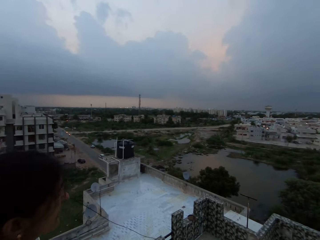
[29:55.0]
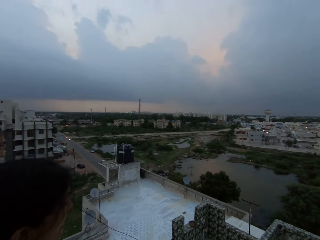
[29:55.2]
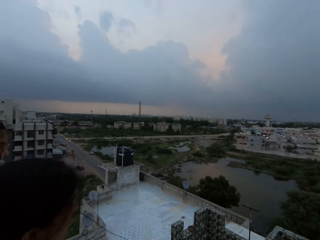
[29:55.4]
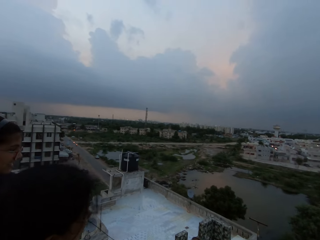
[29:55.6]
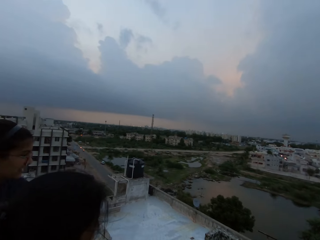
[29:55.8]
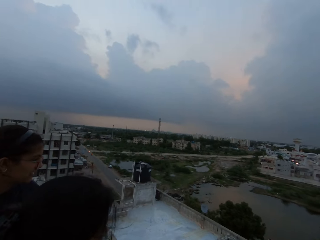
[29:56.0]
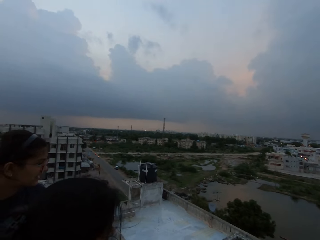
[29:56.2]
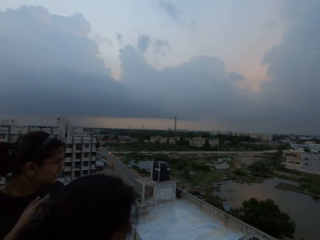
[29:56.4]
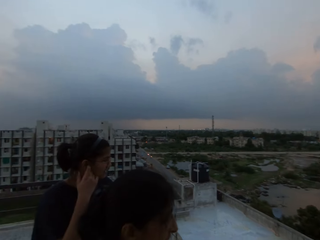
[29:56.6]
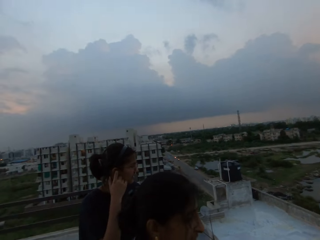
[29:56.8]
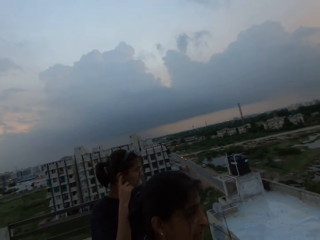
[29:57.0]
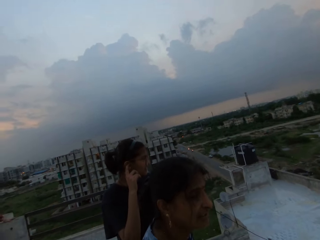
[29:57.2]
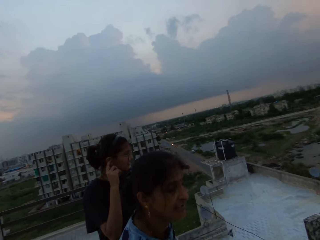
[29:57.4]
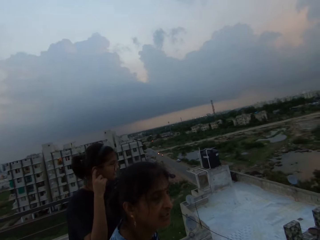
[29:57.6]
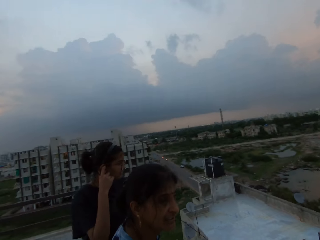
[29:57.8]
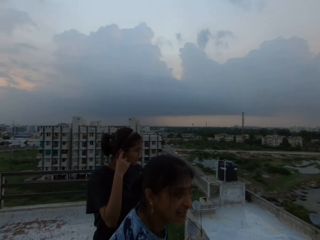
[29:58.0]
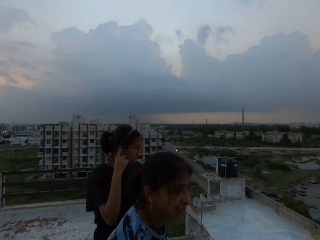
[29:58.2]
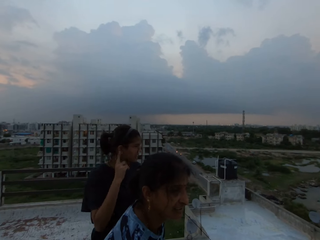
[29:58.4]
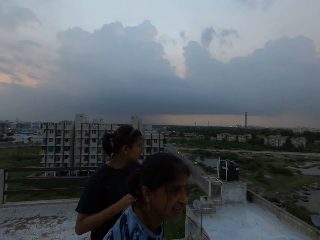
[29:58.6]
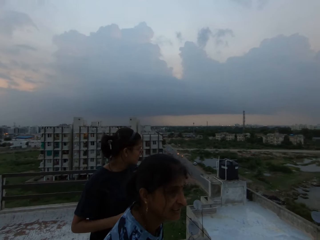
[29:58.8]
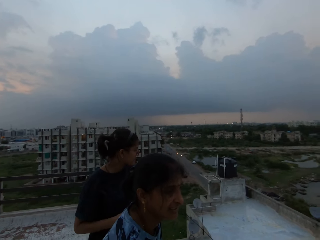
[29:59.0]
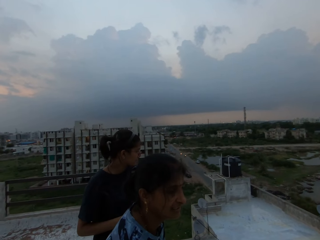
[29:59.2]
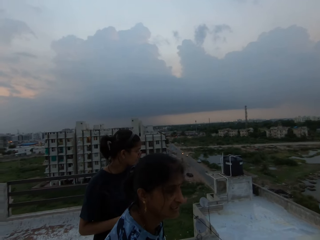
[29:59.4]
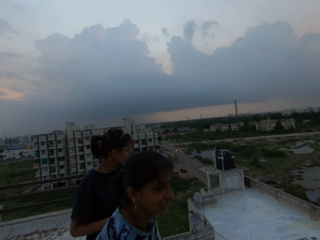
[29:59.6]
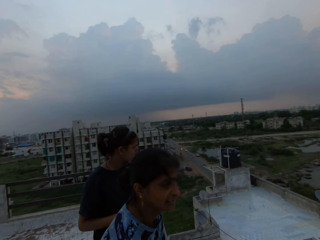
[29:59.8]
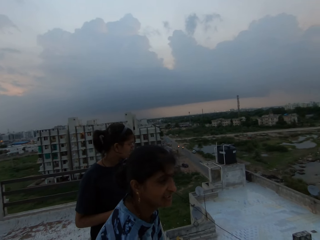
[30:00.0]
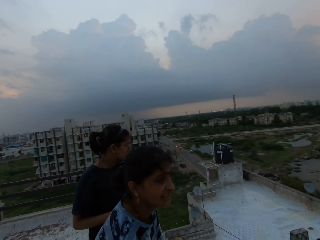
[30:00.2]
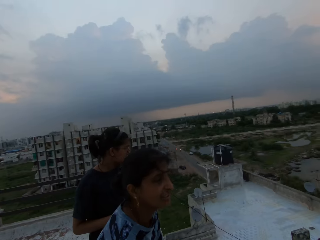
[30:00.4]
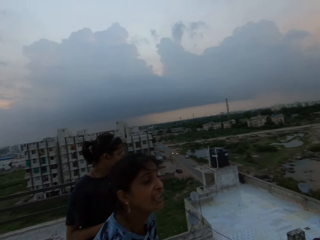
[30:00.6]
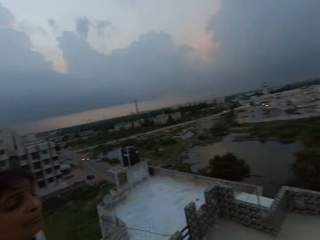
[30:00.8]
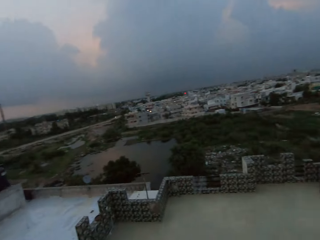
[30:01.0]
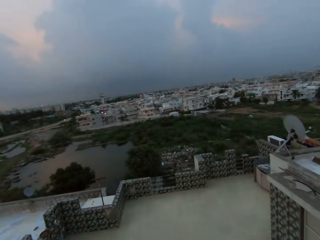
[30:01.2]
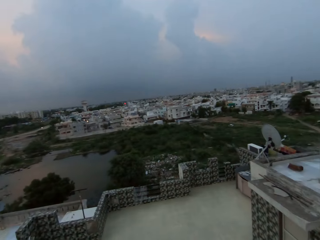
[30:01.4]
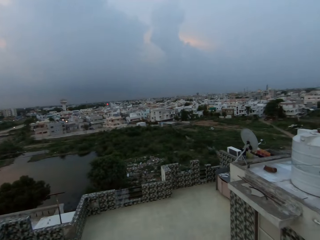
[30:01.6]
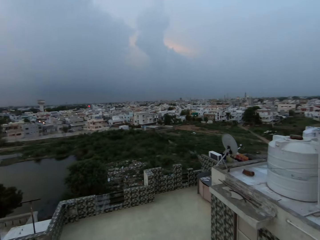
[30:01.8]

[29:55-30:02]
The camera wearer looks around. The woman scratches her head with her right hand.

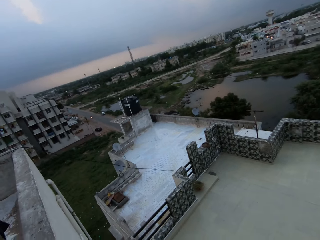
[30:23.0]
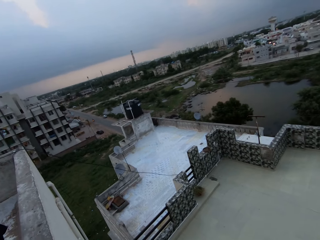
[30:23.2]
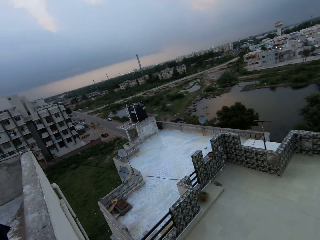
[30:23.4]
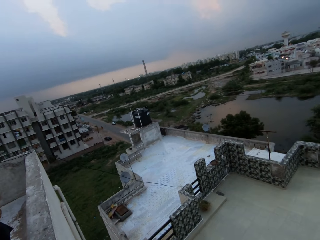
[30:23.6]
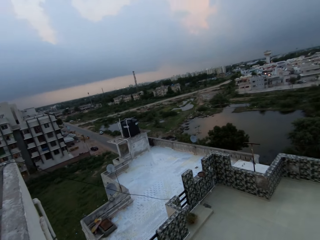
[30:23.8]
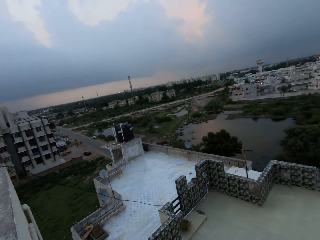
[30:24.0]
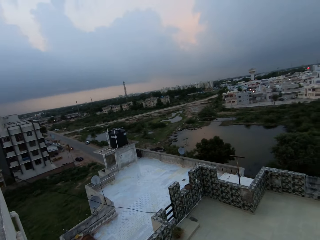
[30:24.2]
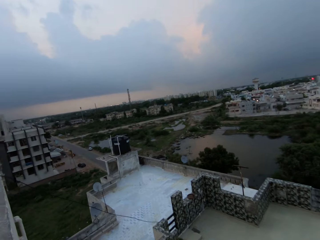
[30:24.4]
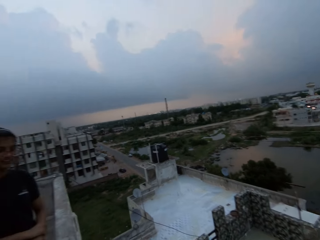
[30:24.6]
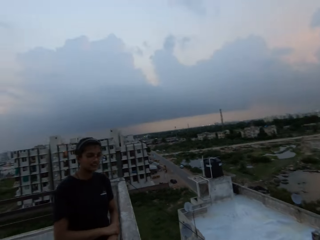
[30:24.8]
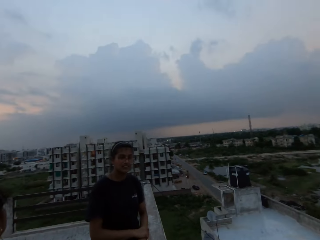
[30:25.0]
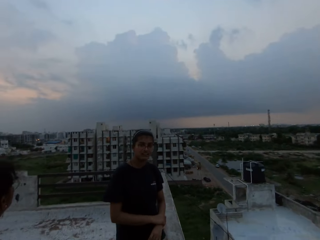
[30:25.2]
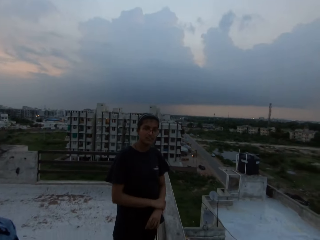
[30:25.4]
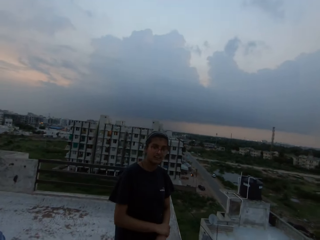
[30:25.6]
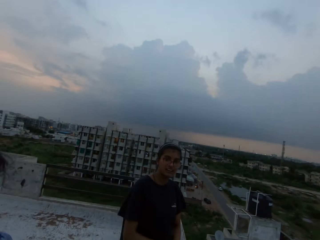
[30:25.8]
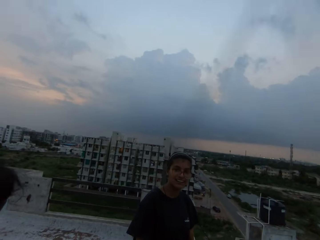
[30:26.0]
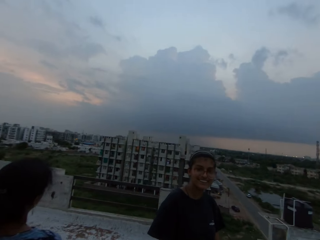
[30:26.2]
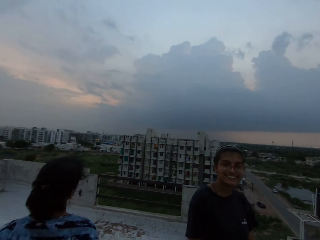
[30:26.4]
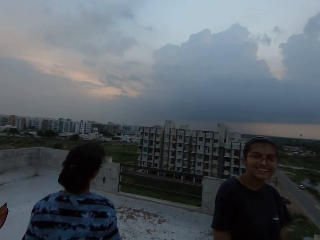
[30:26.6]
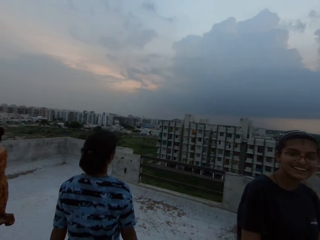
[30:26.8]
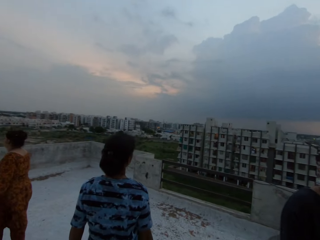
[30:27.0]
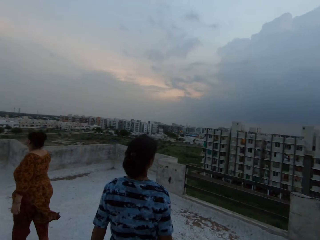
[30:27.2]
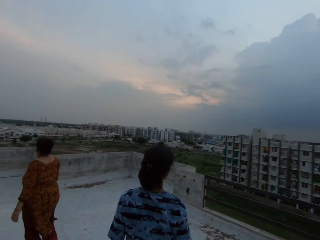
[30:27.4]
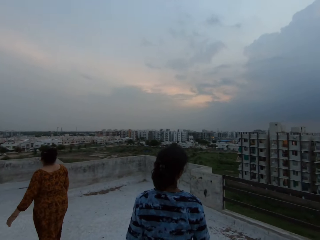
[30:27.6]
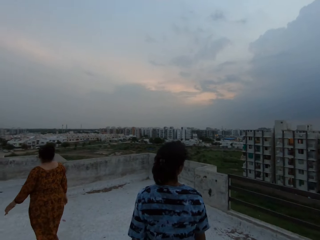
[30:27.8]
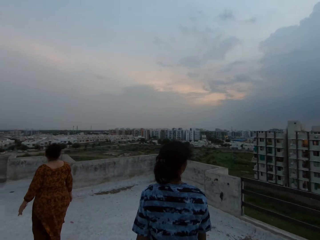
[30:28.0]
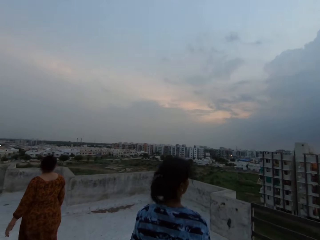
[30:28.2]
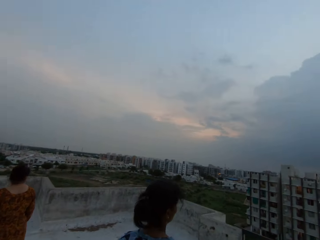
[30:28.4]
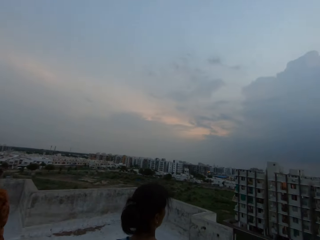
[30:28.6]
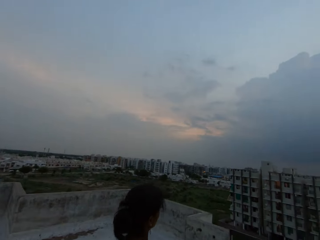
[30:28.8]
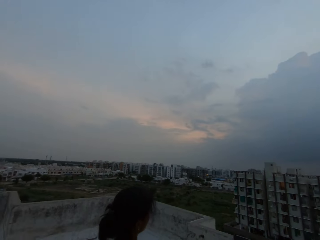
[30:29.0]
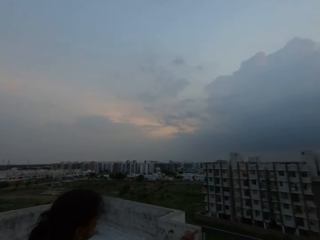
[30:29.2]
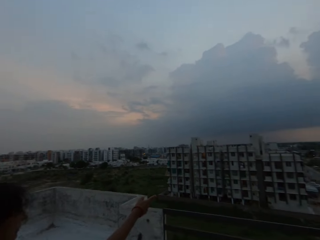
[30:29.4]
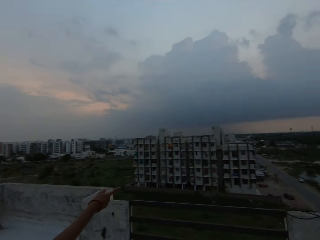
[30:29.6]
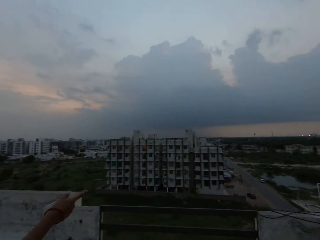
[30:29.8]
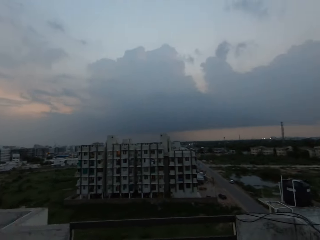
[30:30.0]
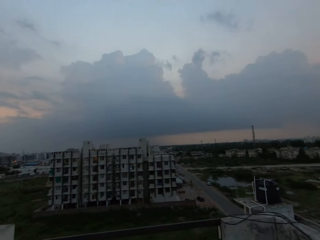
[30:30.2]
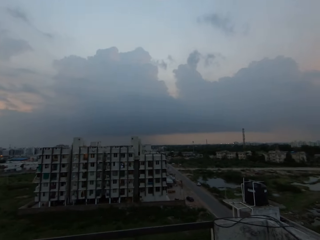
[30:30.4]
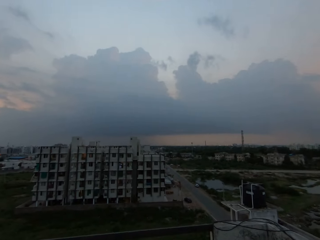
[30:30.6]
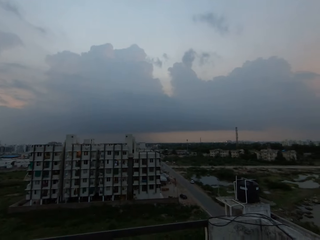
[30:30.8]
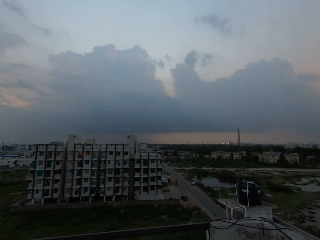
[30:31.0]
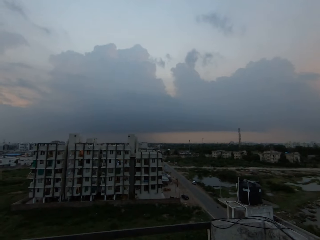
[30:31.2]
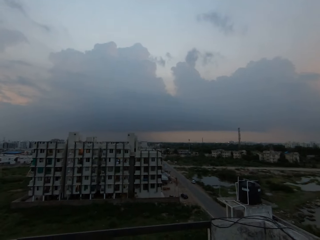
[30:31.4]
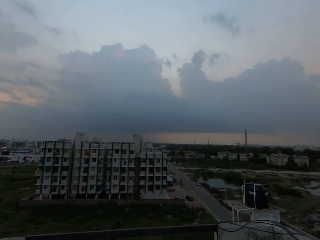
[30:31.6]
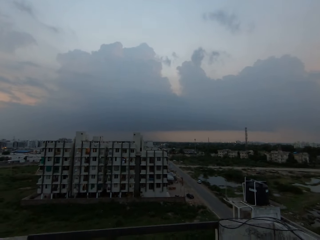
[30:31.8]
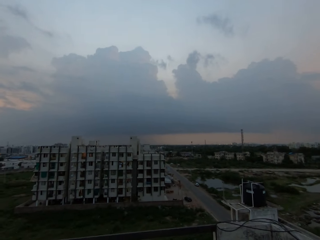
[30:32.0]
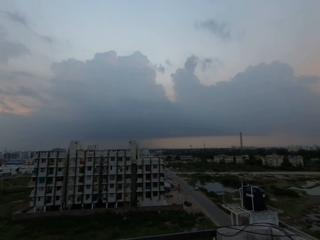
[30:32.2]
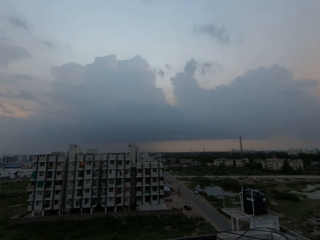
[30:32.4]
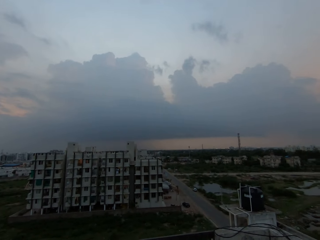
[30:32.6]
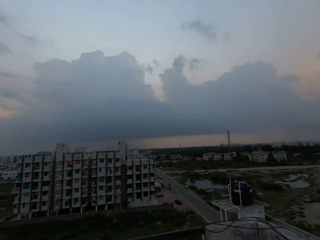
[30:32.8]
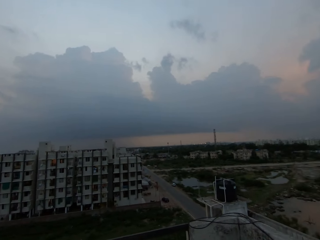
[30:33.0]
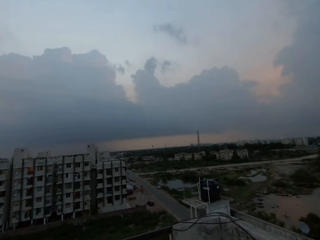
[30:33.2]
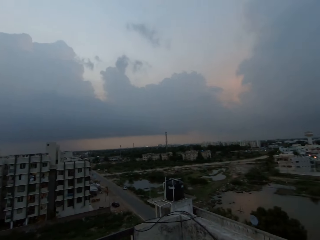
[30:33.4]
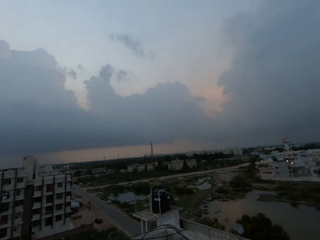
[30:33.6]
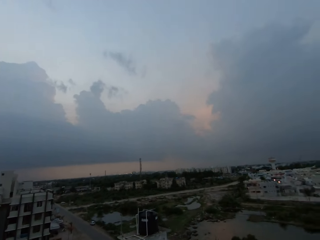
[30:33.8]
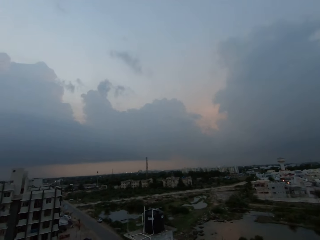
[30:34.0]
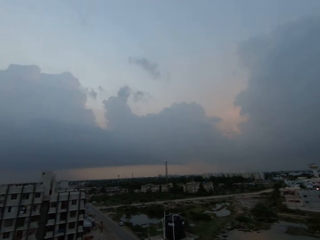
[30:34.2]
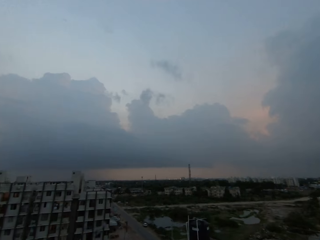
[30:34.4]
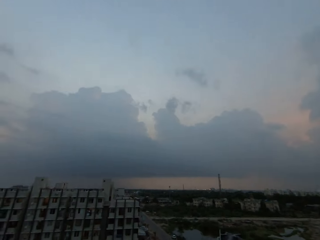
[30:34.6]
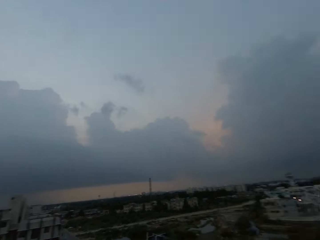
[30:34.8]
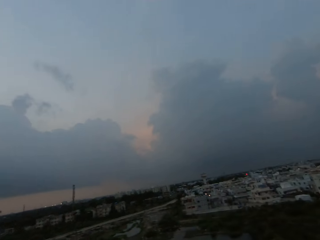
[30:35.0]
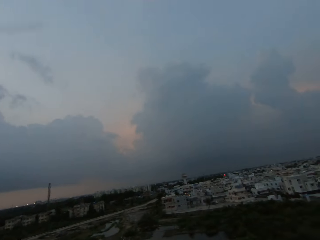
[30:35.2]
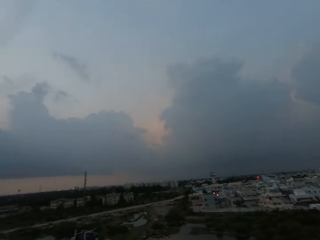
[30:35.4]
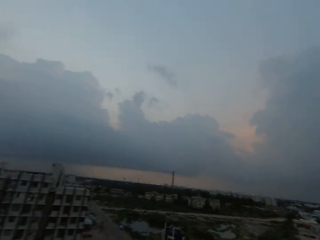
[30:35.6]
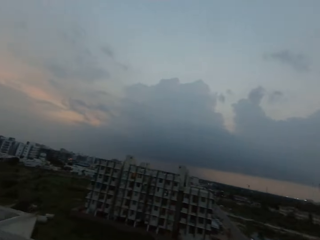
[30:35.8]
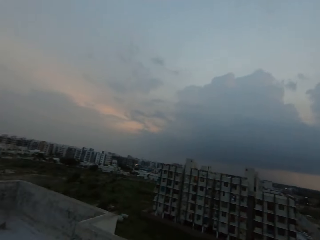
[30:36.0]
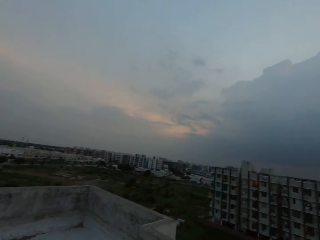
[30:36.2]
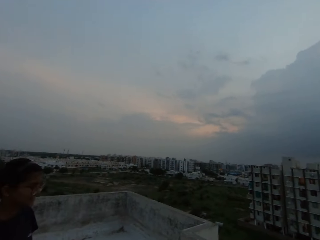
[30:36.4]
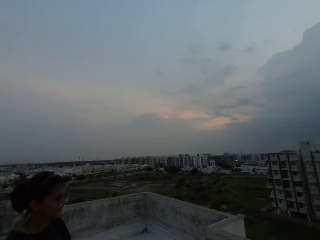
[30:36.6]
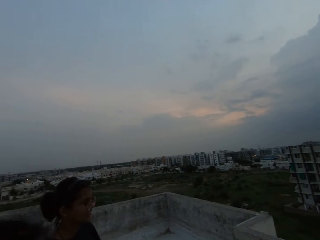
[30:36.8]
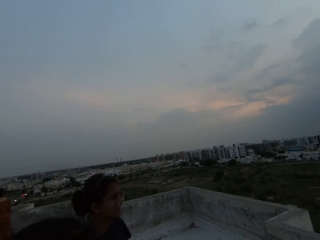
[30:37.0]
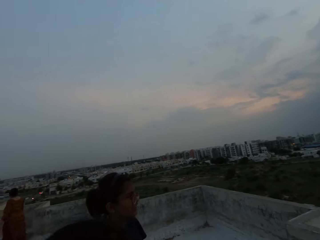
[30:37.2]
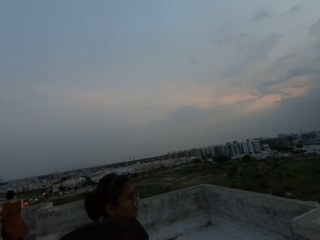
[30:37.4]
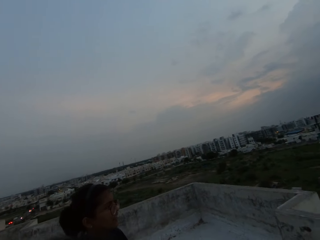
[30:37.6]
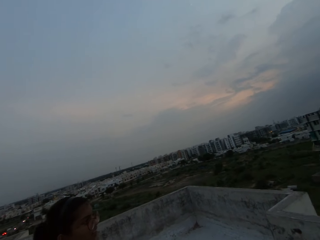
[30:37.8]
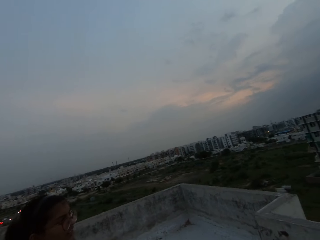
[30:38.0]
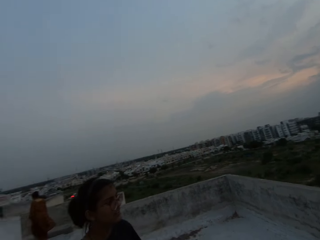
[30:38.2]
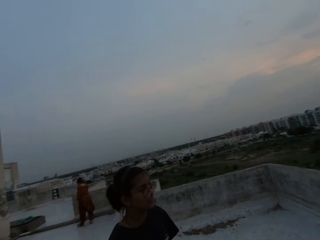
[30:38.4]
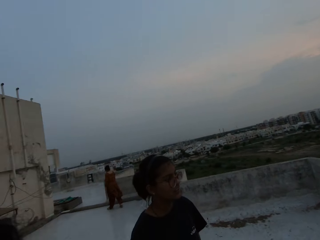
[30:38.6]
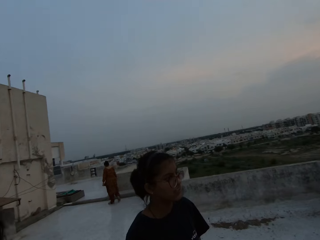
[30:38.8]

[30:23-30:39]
The woman holds her left hand with her right hand.
